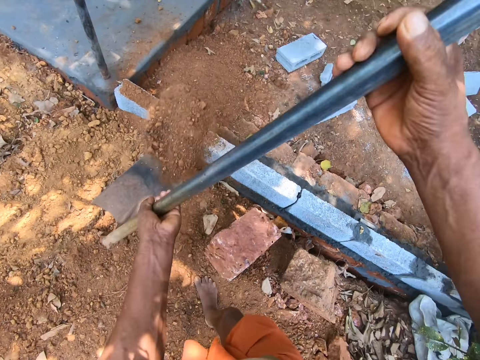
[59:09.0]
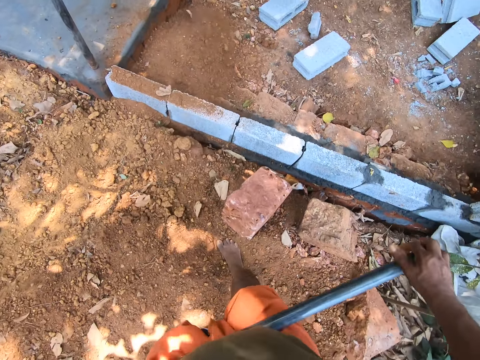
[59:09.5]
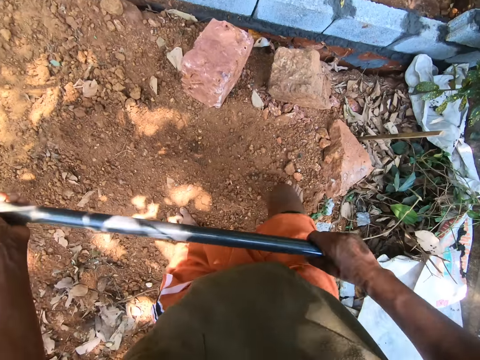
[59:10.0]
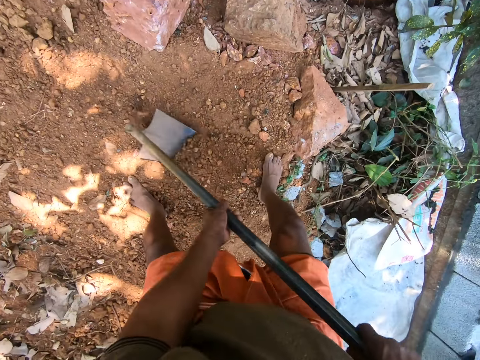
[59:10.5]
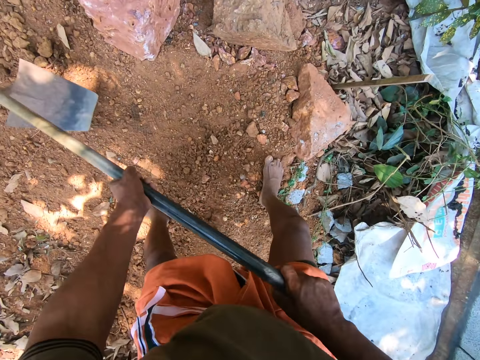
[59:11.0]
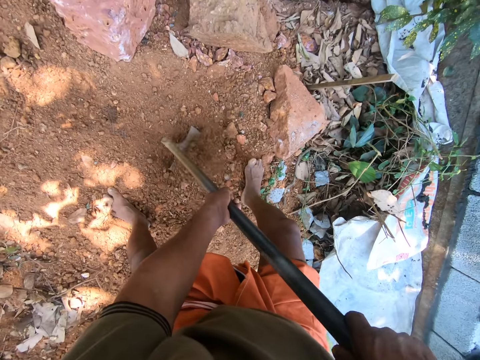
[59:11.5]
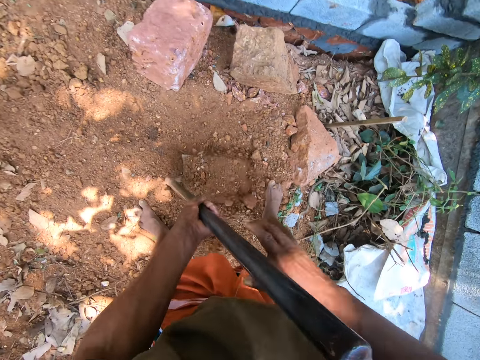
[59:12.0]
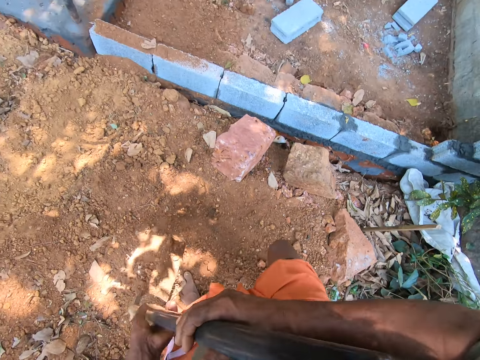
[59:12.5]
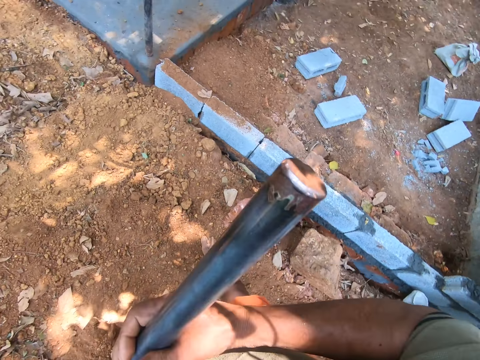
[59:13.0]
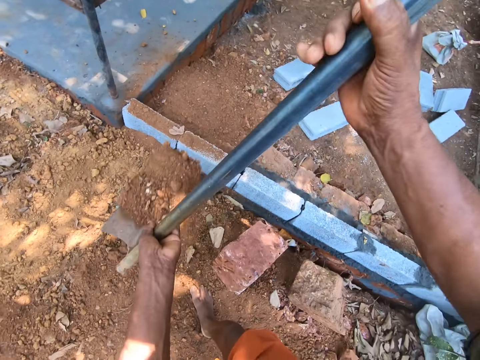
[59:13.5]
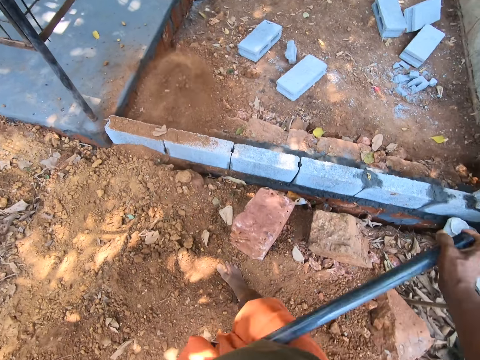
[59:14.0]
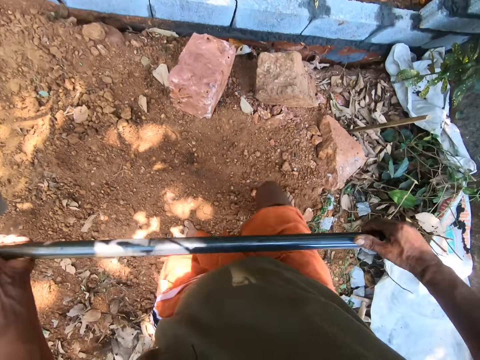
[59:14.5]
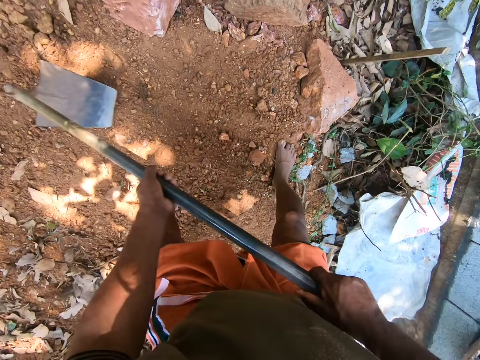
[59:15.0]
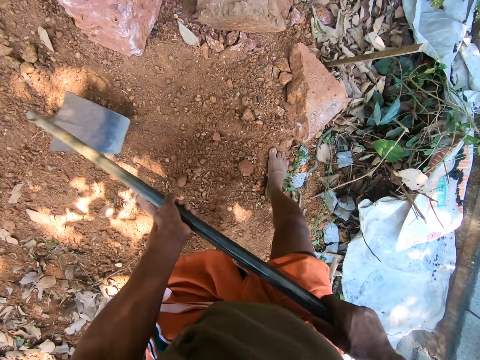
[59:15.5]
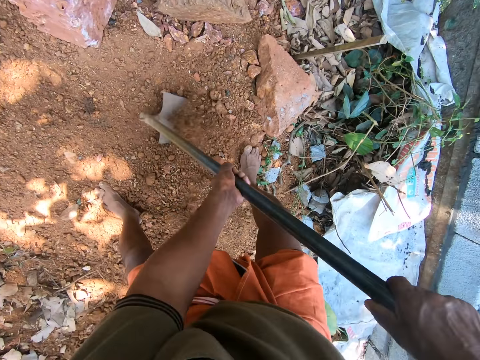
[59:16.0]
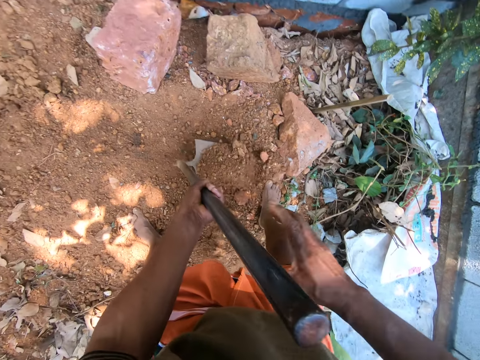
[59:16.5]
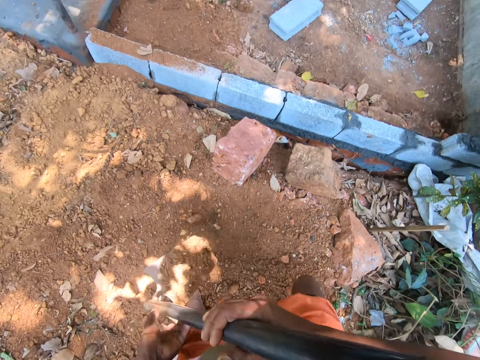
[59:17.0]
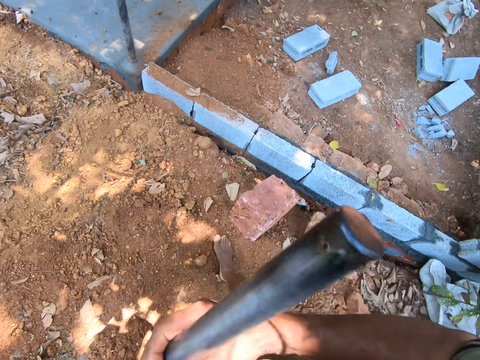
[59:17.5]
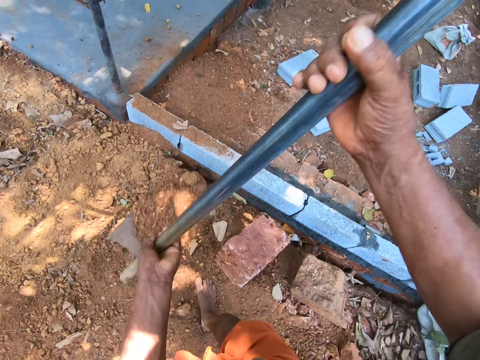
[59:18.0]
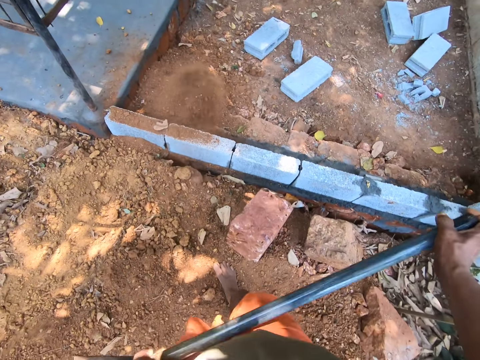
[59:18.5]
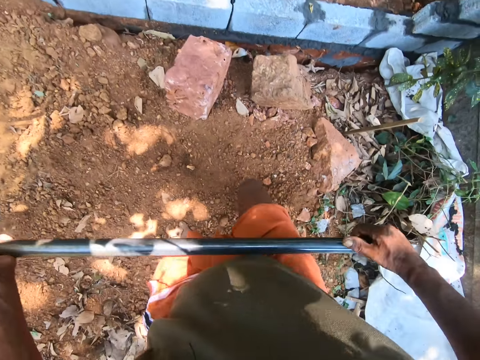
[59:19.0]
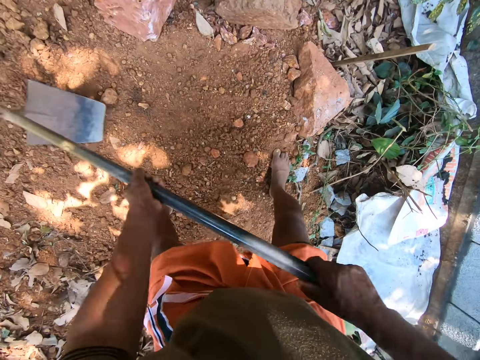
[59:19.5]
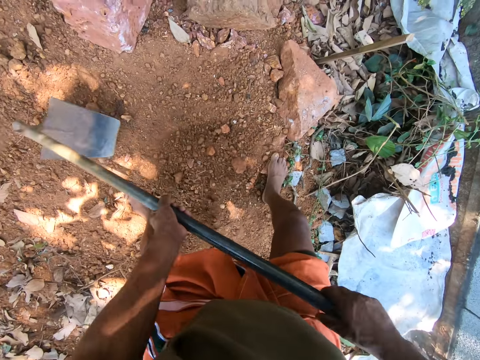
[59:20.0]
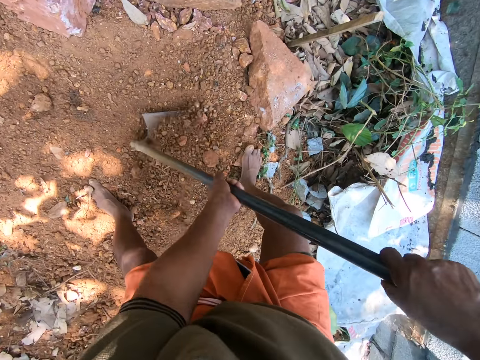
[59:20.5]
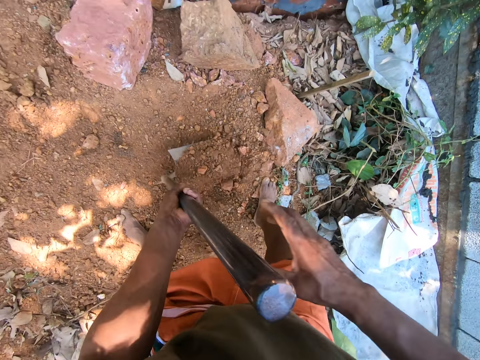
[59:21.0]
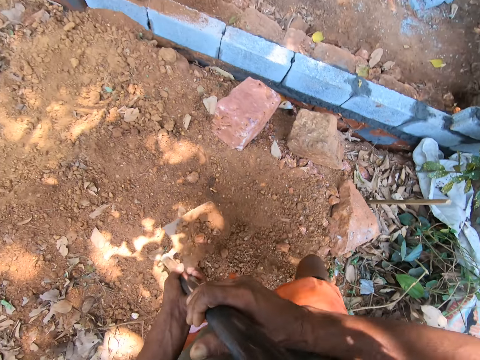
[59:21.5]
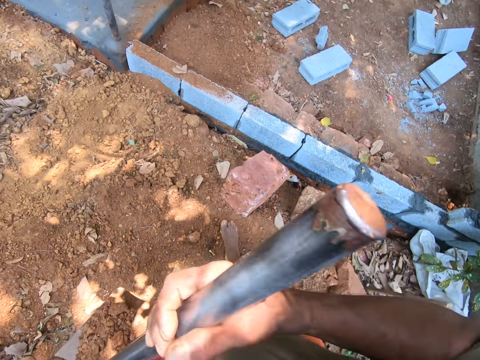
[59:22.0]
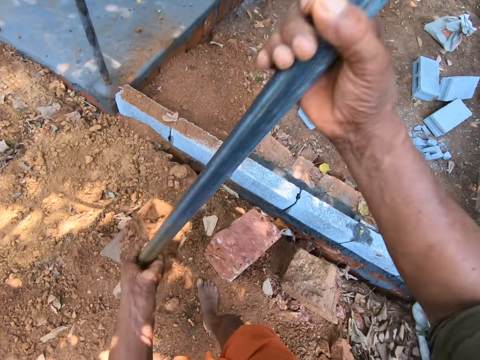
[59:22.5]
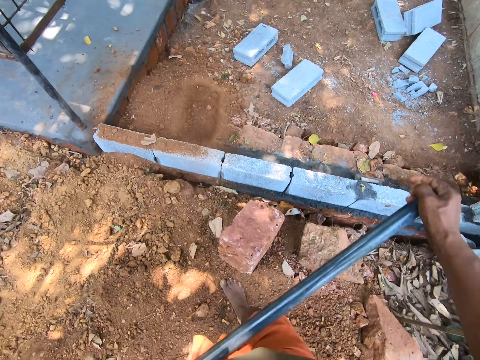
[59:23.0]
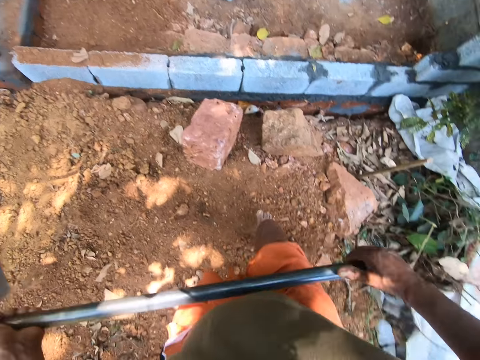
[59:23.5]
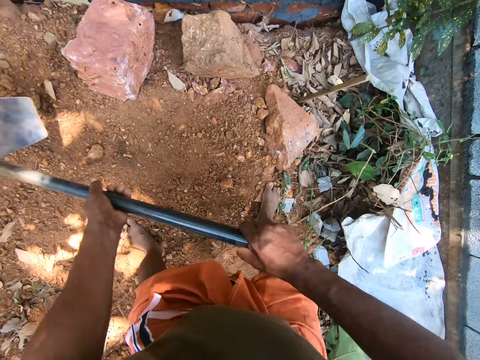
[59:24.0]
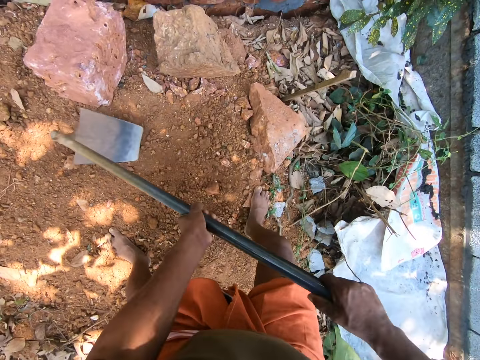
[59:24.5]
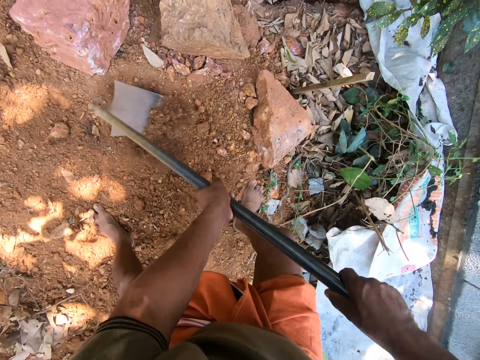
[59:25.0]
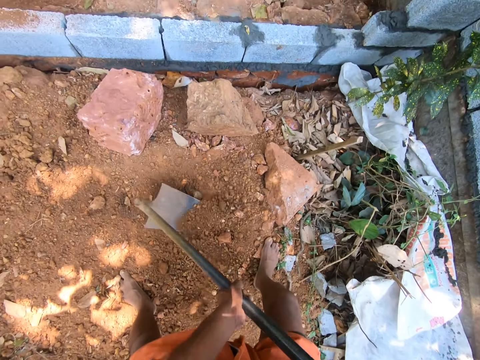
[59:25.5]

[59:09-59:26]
The camera wearer digs the ground with the digging hoe in his hands. He scoops sand from the ground with the digging hoe in his hands. He pours the sand in the digging hoe in his hands in the fenced space. He digs the ground with the digging hoe in his hands. He scoops sand from the ground with the digging hoe in his hands. He pours the sand in the digging hoe in his hands in the fenced space. He digs the ground with the hoe. He scoops sand from the ground with the digging hoe in his hands. He pours the sand in the digging hoe in his hands in the fenced space. He digs the ground with the digging hoe in his hands.

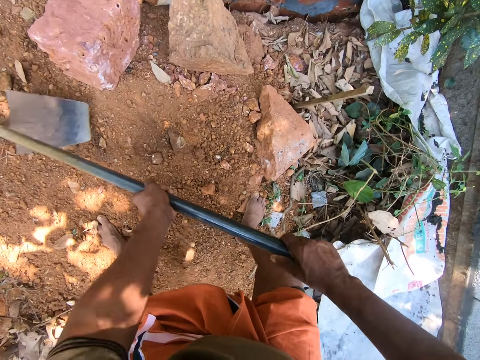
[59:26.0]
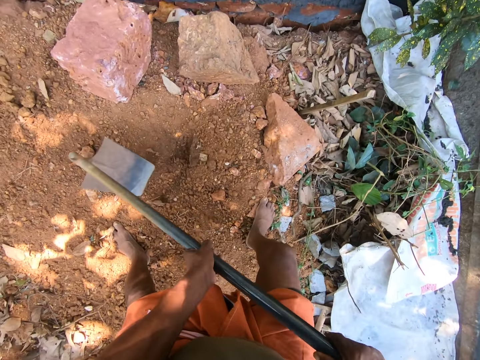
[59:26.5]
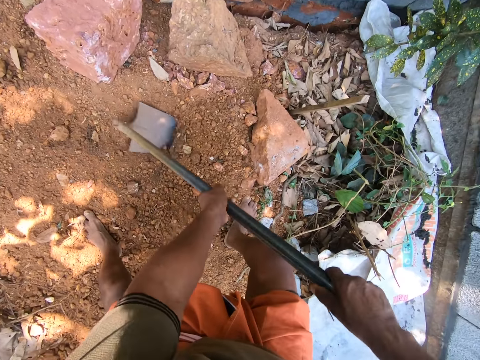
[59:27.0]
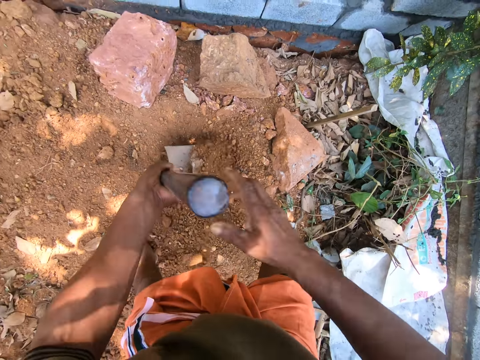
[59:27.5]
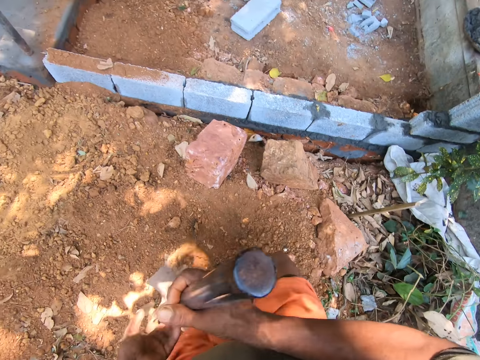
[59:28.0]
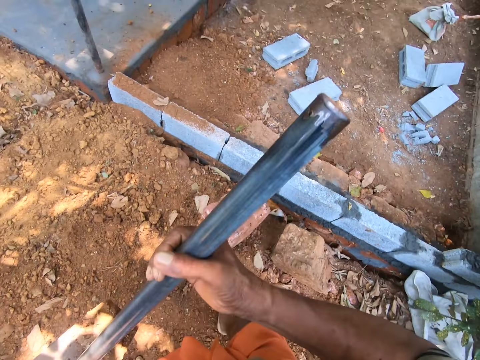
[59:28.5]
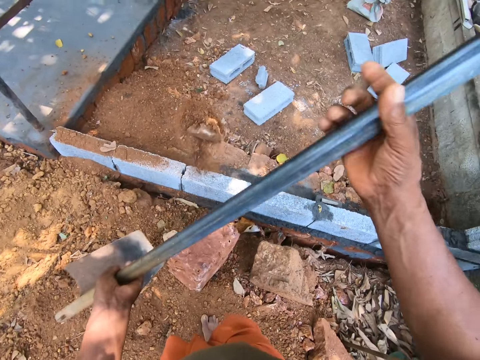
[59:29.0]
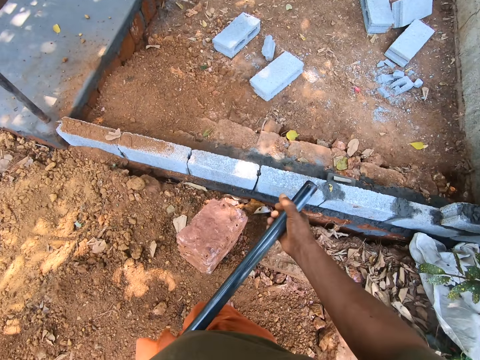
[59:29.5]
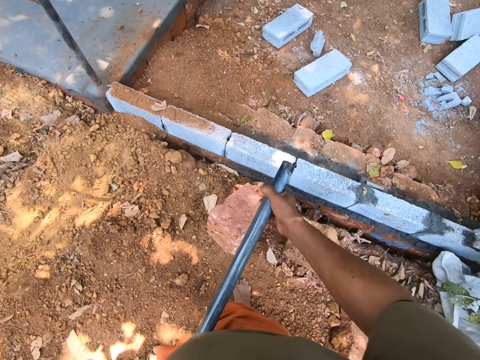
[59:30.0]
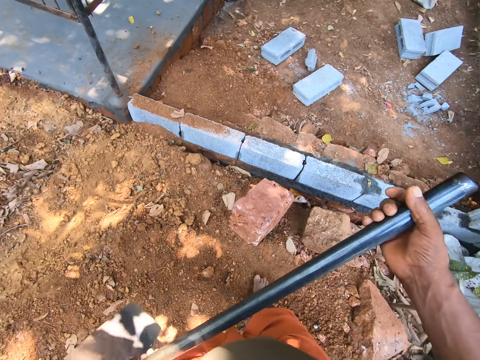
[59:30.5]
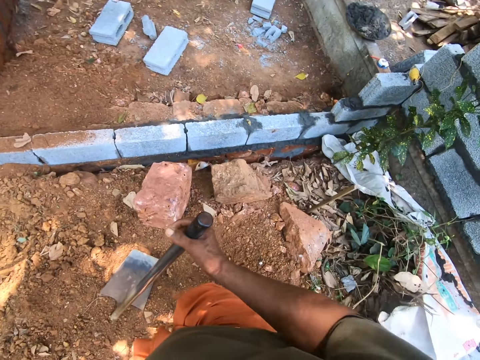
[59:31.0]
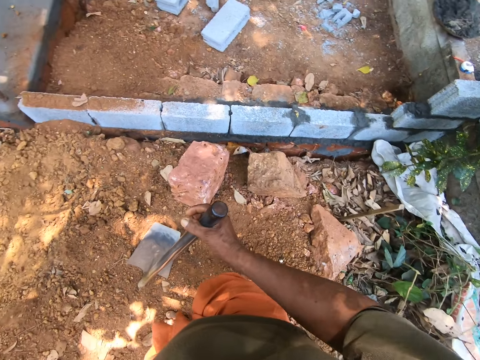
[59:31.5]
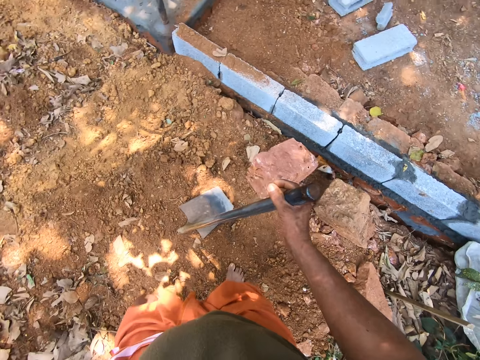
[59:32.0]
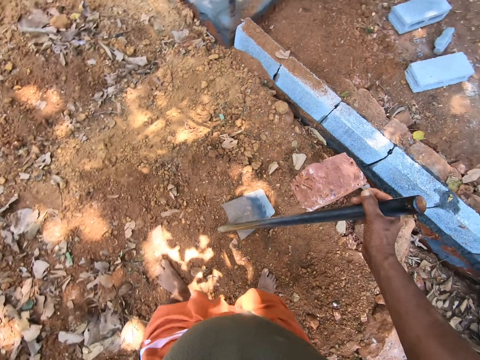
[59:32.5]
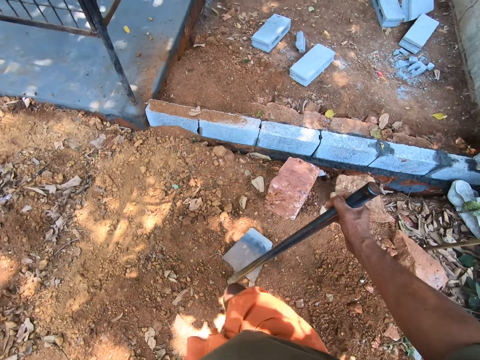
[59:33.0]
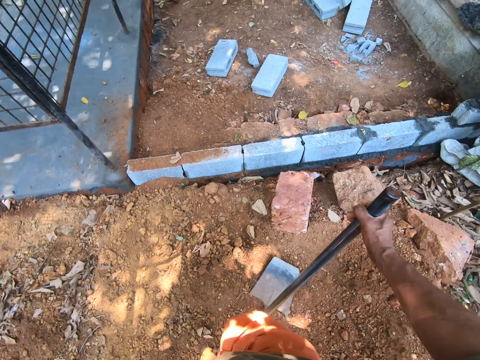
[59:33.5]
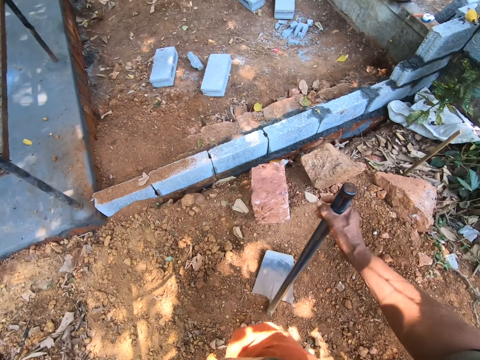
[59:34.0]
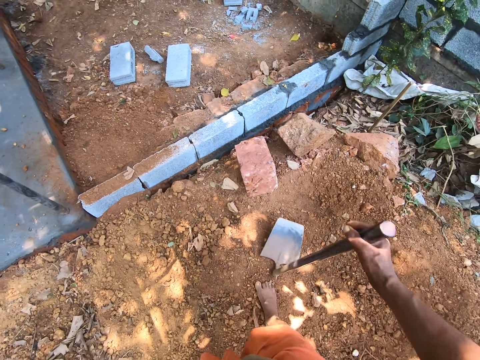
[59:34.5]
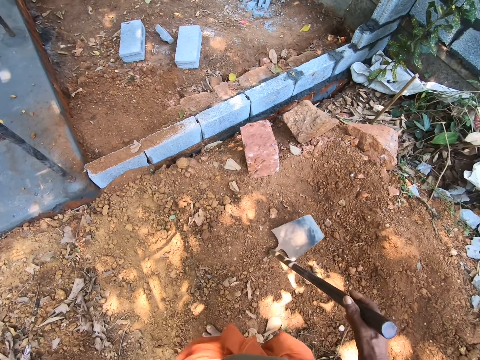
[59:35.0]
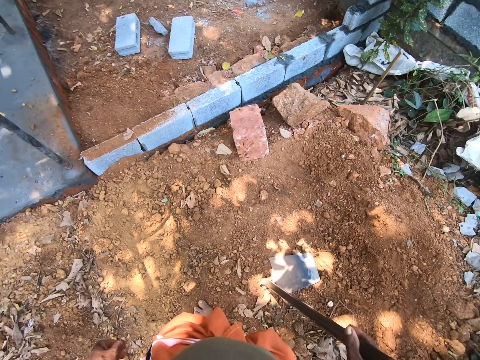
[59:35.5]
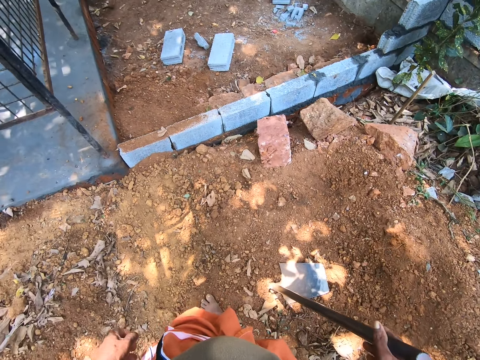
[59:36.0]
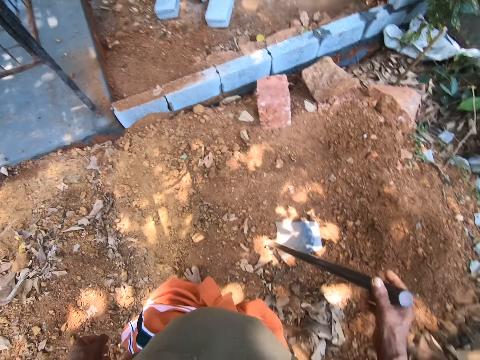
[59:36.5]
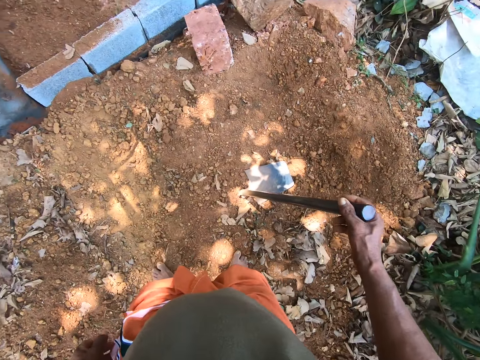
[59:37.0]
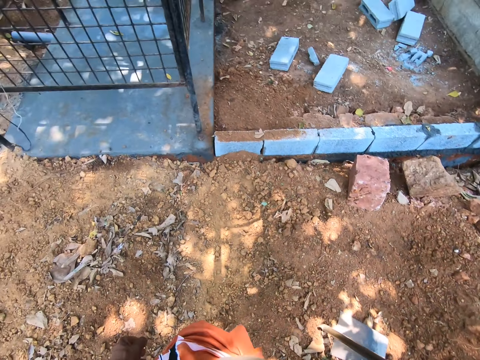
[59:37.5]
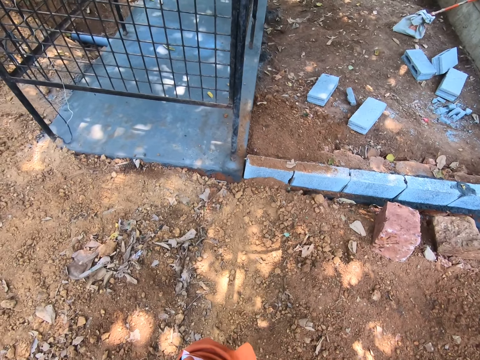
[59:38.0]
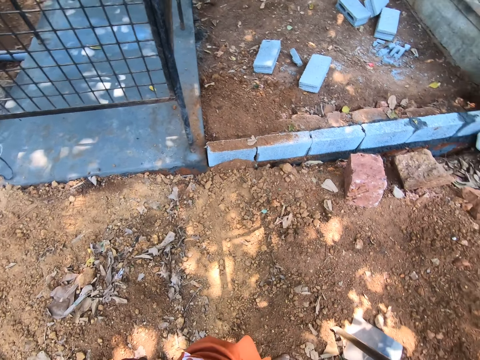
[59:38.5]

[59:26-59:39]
The camera wearer scoops sand from the ground with the digging hoe in his hands. He pours the sand in the digging hoe in his hands in the fenced space. He holds the digging hoe in an upright position with his right hand. He looks around the compound.
